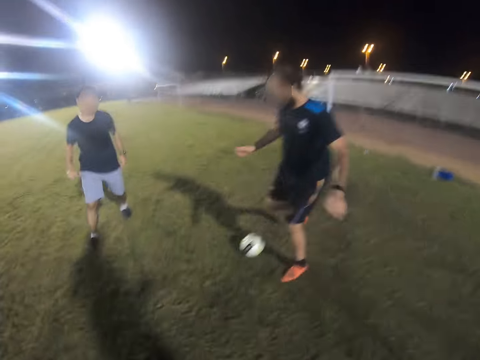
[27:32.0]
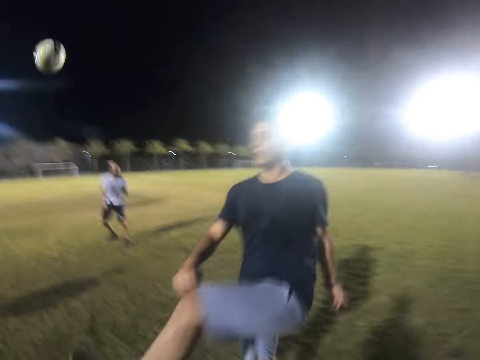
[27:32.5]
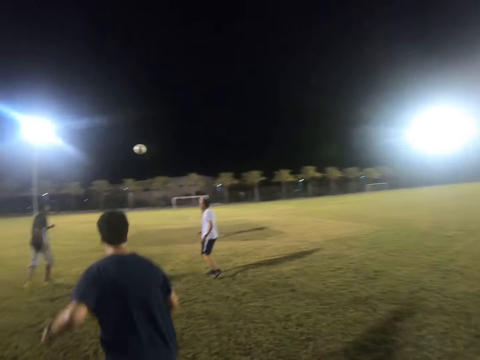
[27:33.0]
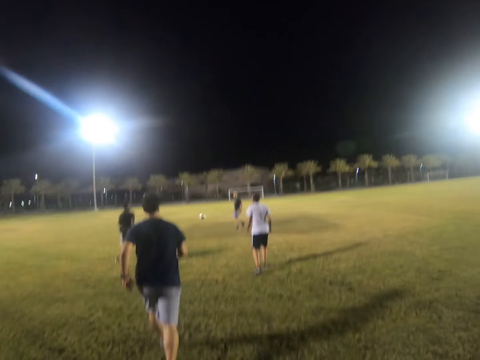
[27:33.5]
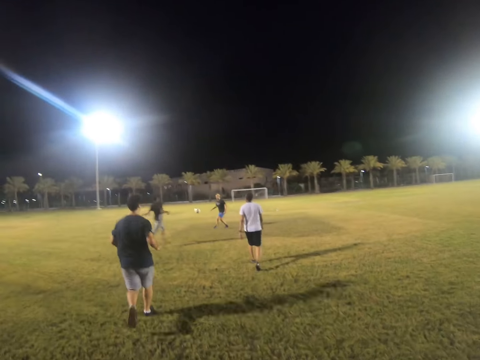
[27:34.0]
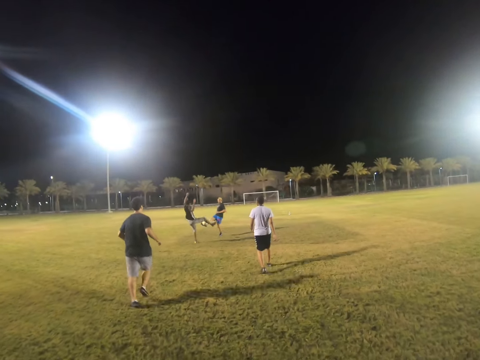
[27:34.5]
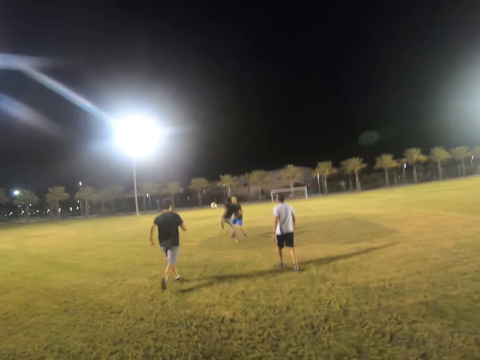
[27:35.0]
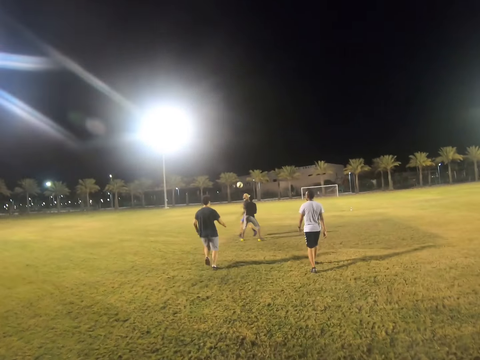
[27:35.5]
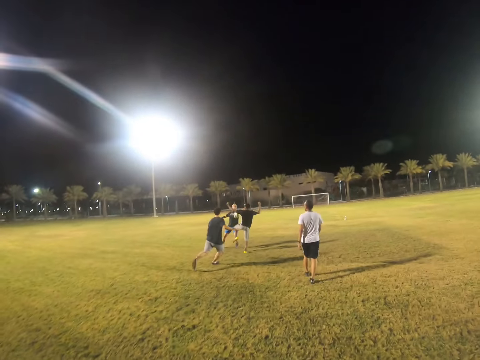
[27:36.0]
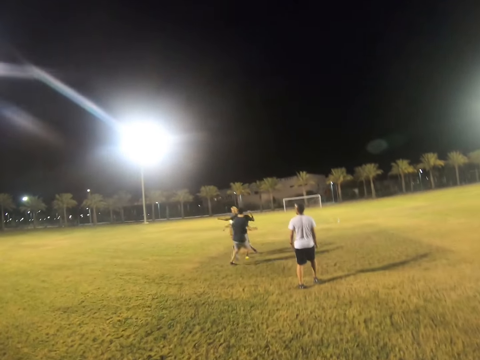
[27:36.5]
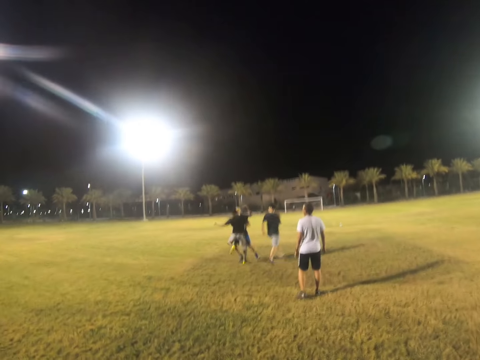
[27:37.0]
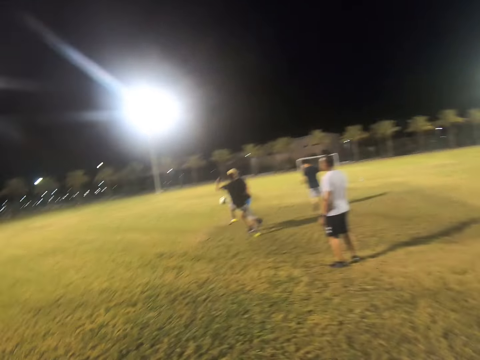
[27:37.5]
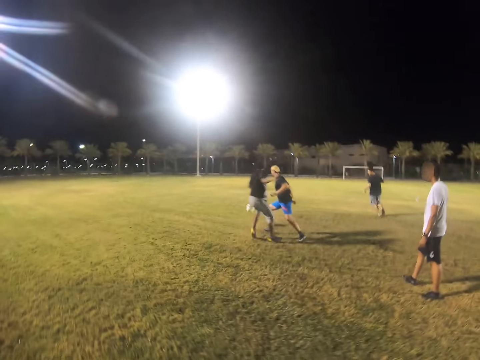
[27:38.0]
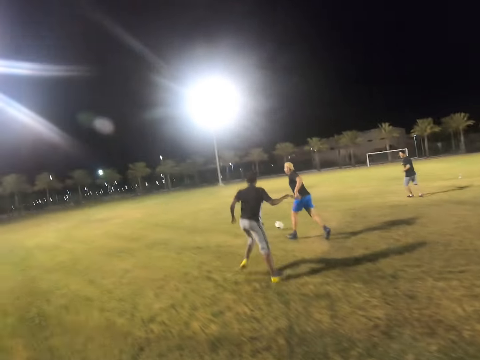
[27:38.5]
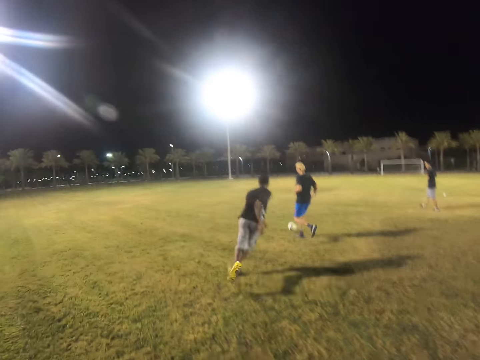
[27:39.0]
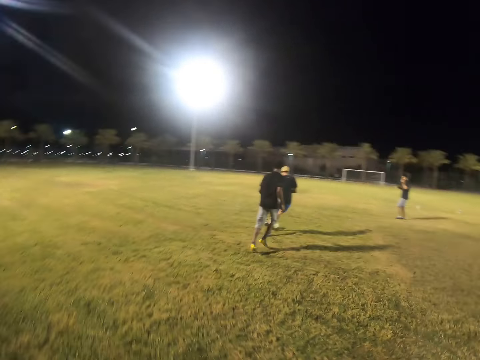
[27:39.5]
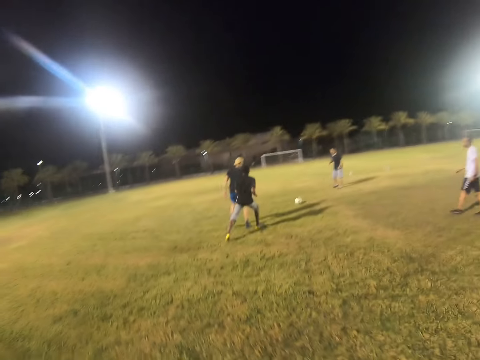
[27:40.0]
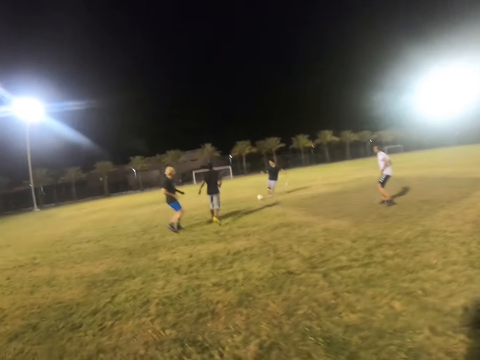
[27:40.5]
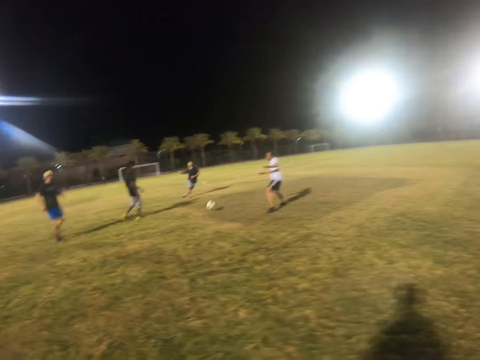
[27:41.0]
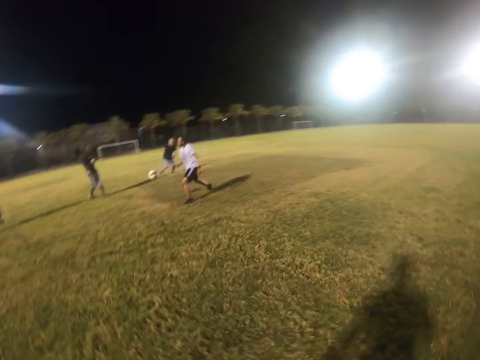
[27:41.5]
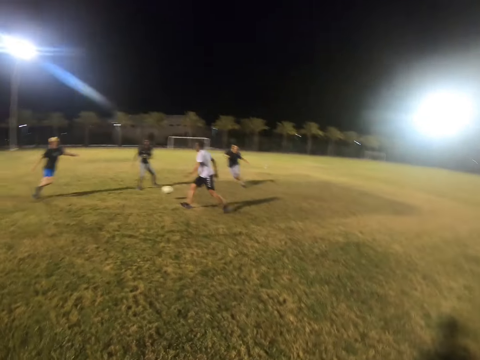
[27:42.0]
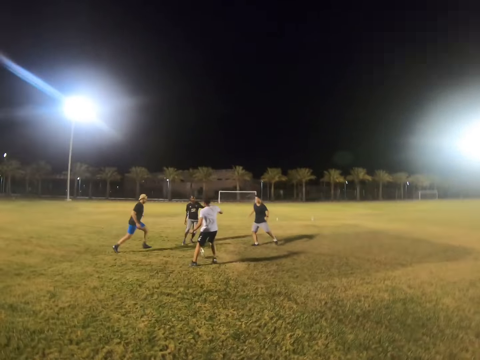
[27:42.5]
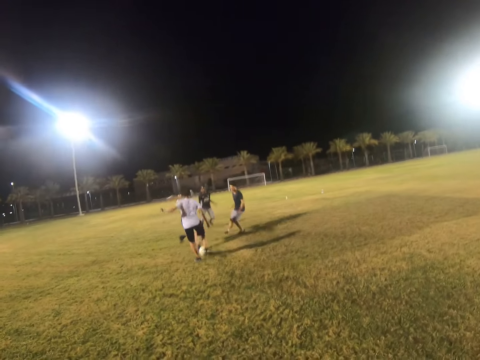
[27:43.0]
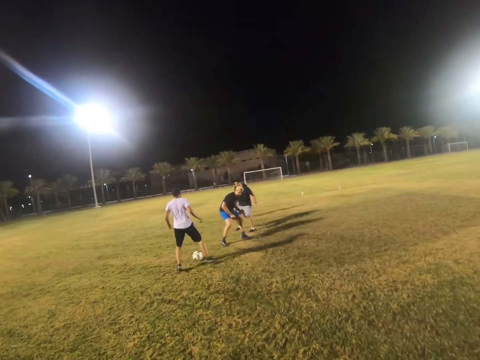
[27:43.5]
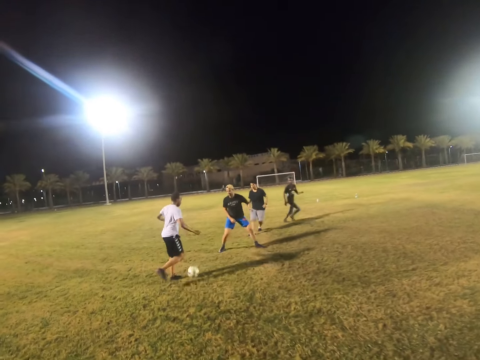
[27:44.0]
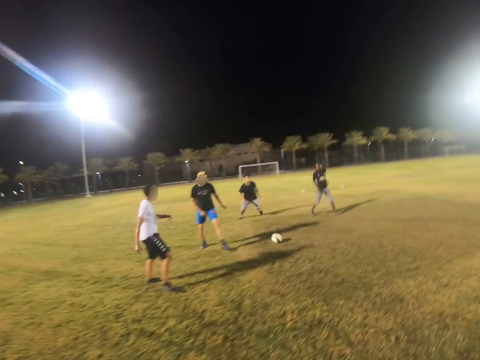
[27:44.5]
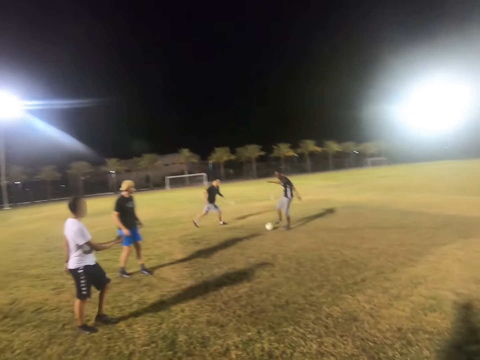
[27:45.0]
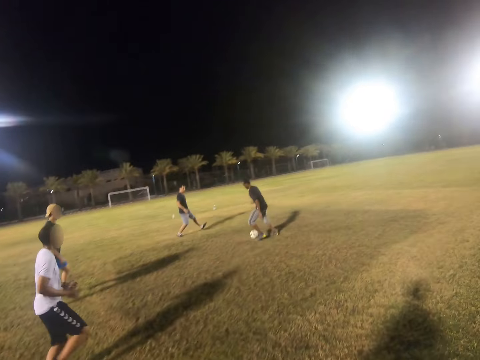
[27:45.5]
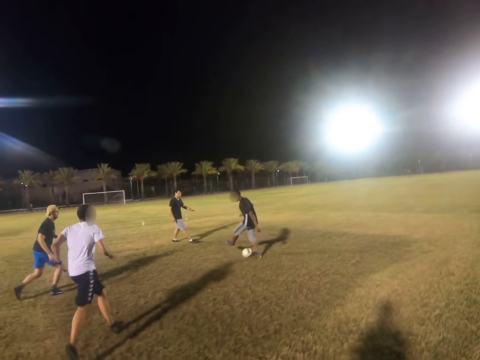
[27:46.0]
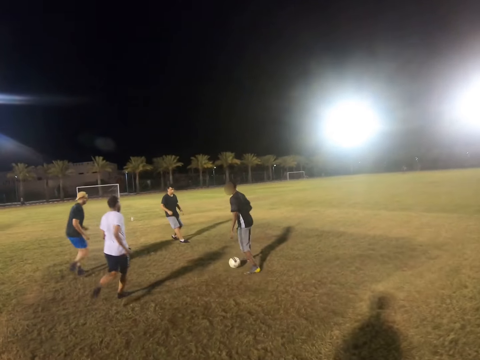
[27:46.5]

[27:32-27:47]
A man hits the ball. The camera wearer plays the ball. Another man hits the ball. A third man hits the ball. A fourth man hits the ball.

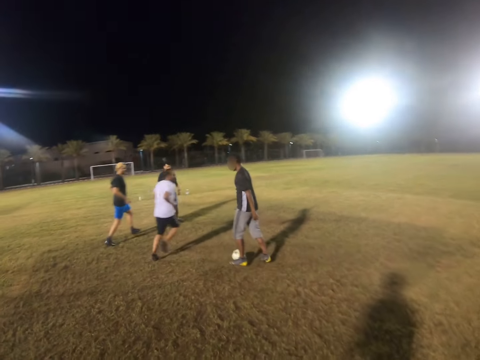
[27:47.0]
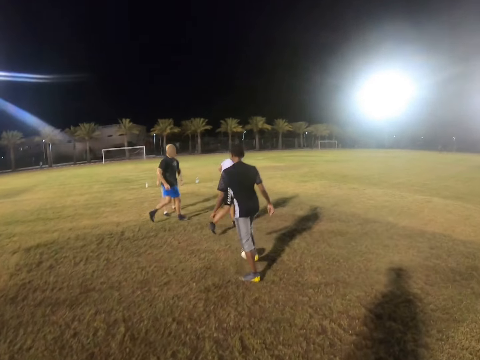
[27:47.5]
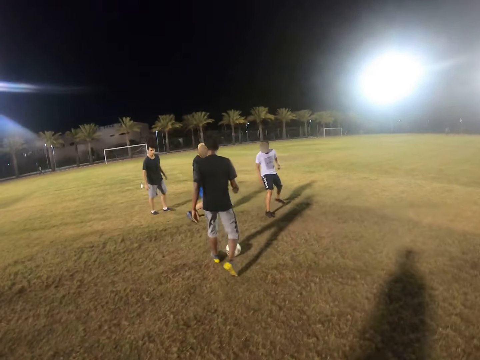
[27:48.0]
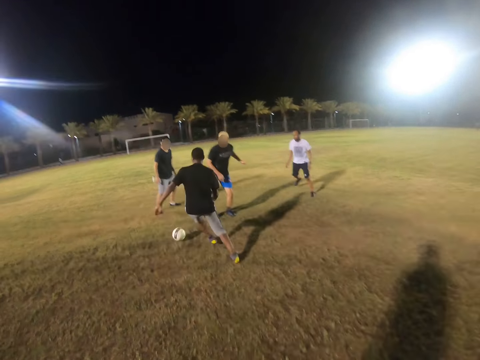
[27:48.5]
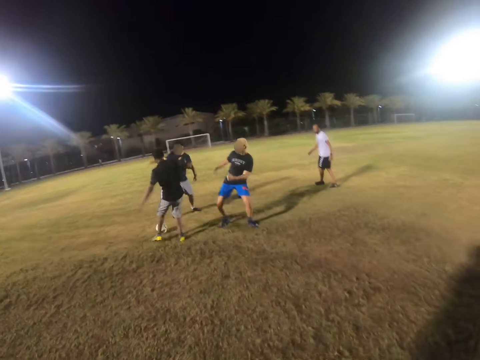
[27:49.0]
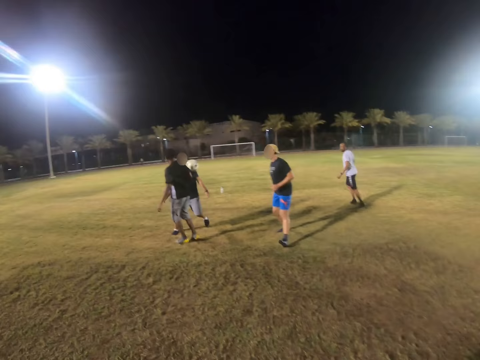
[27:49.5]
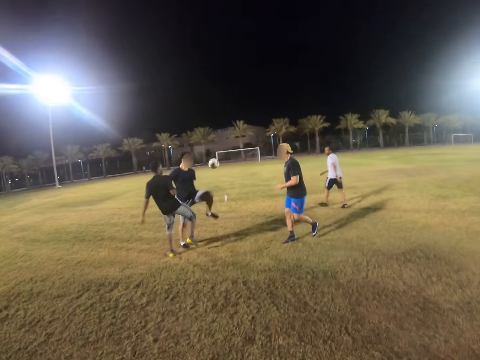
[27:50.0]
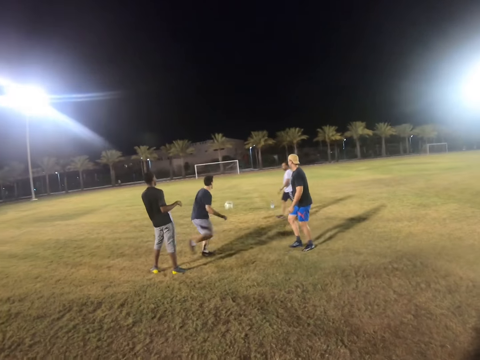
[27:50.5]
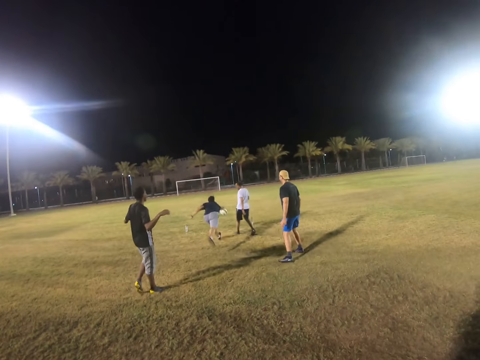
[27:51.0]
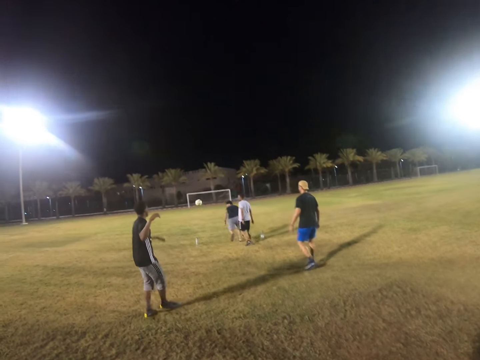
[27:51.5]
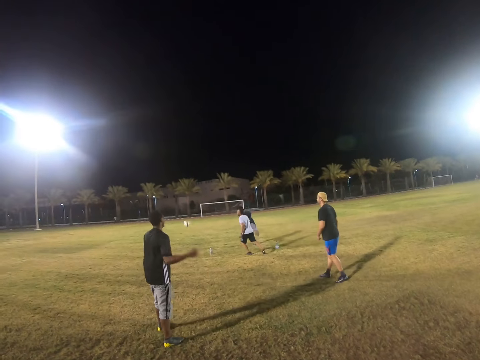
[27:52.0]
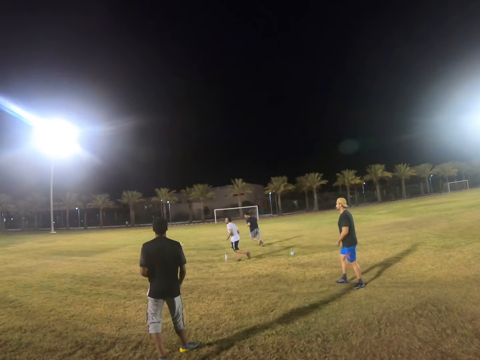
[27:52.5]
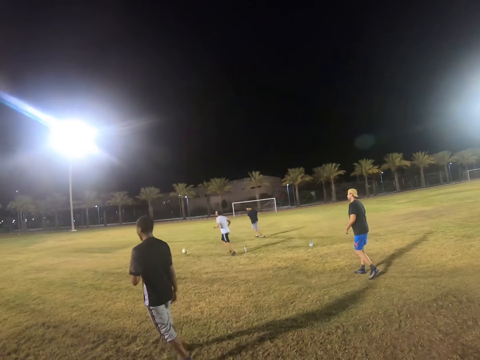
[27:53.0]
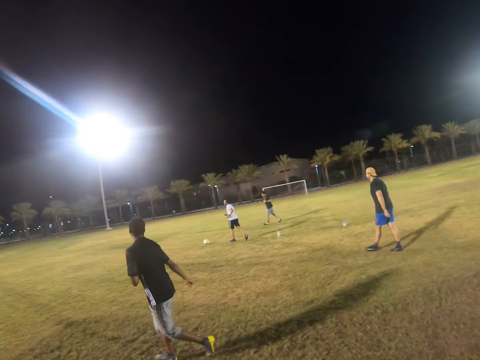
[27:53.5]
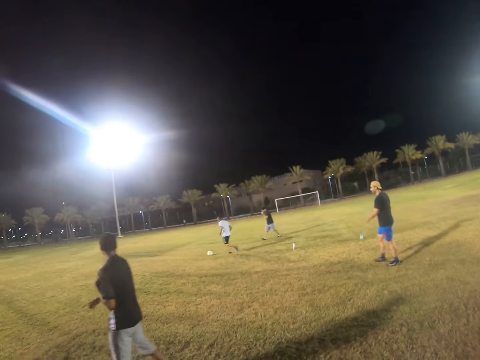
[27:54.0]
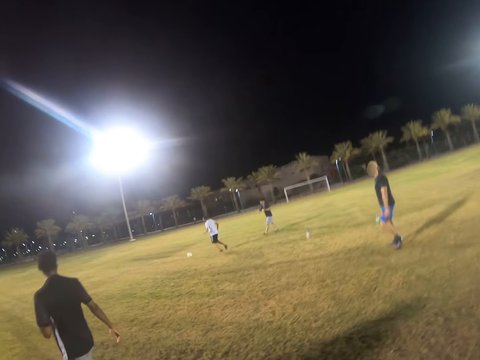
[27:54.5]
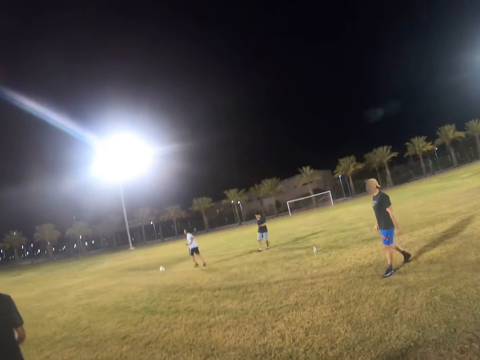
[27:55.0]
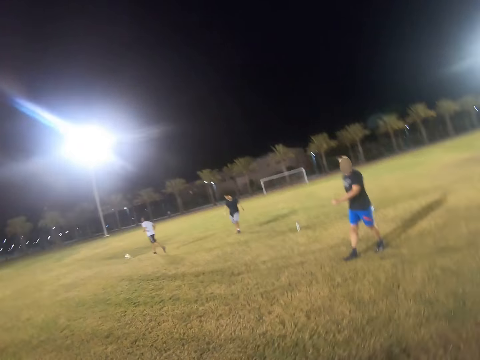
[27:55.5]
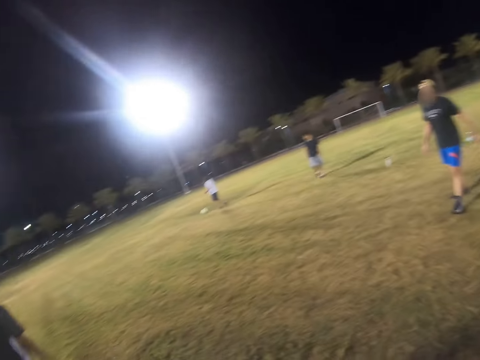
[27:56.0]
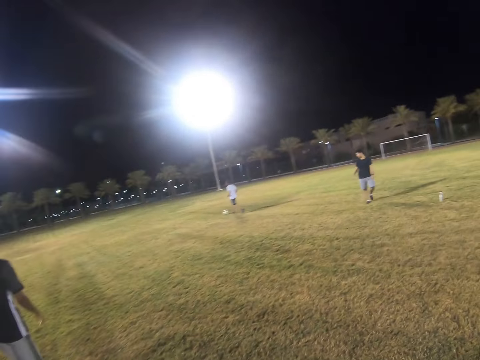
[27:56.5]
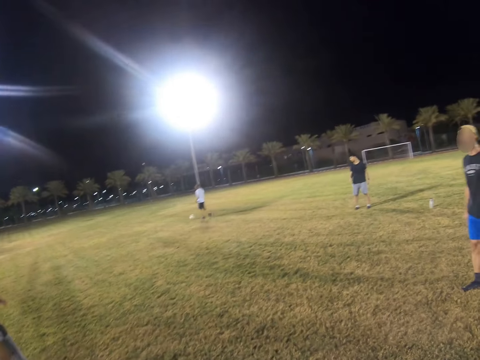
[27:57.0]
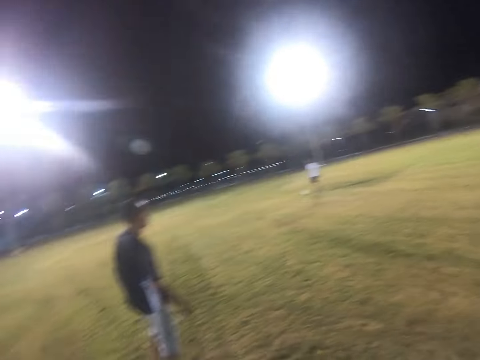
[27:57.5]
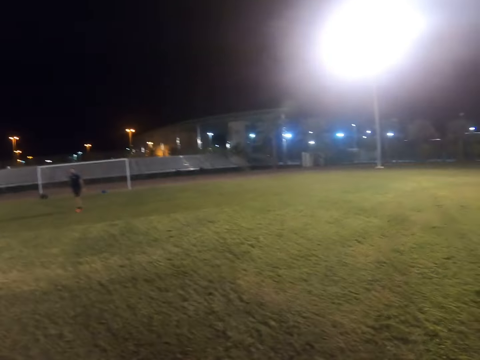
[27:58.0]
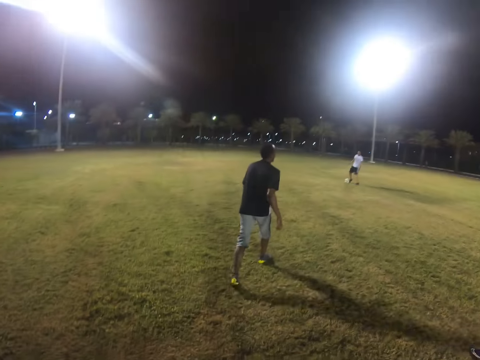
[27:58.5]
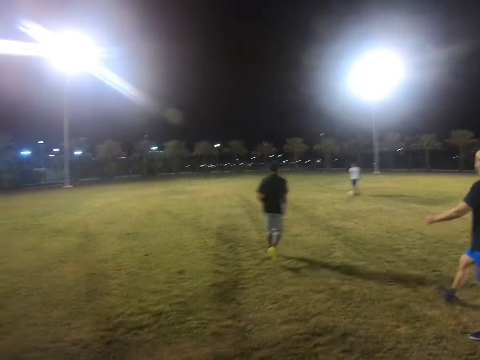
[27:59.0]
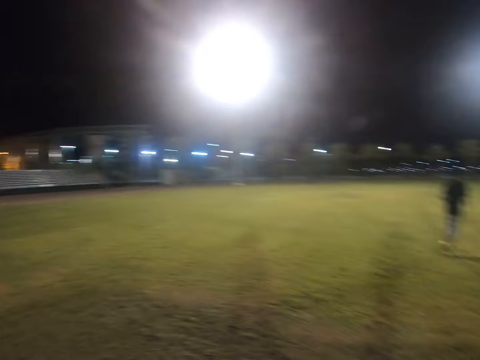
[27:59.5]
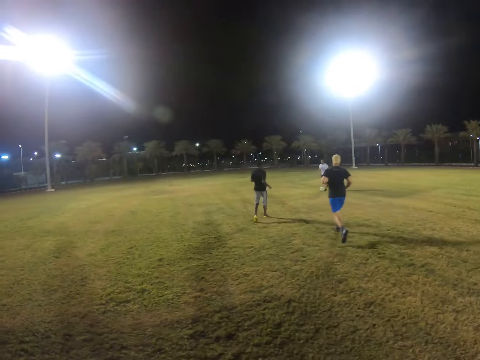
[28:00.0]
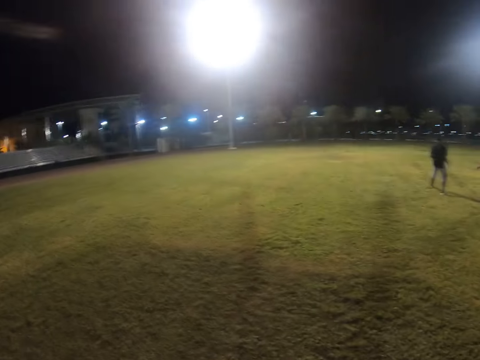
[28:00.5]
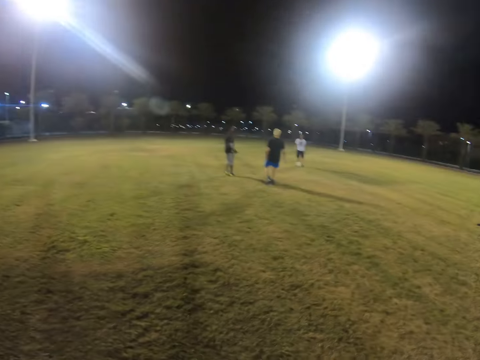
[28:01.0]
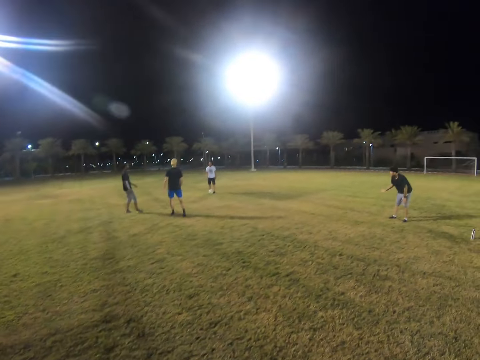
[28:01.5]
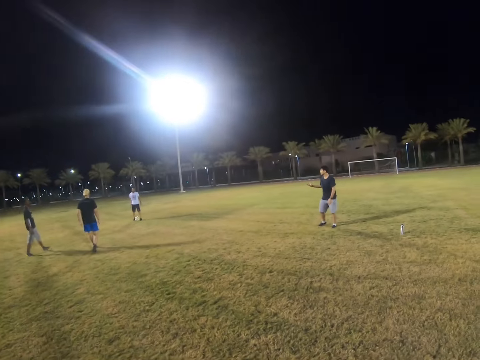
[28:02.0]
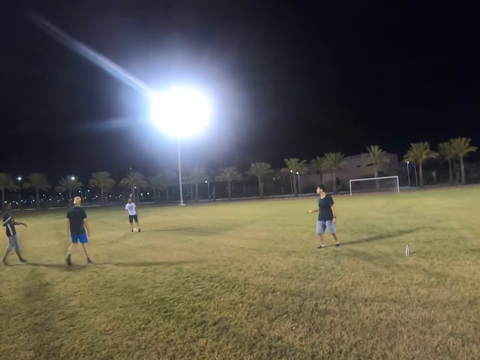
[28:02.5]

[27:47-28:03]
A man hits the ball. Another man hits the ball. The camera wearer walks in the field.
